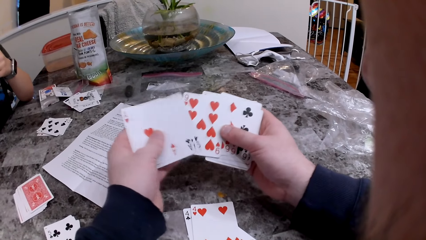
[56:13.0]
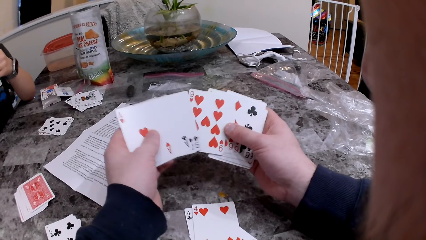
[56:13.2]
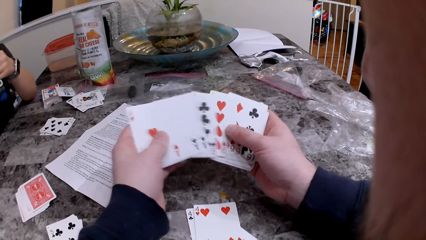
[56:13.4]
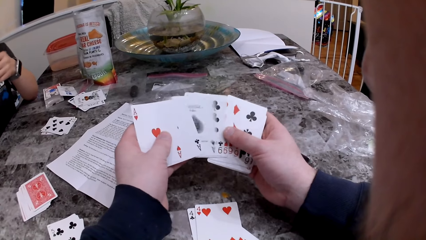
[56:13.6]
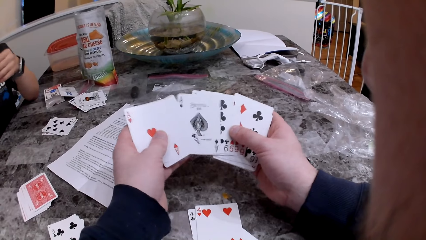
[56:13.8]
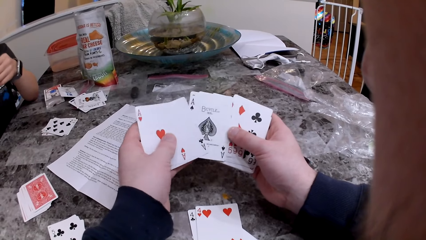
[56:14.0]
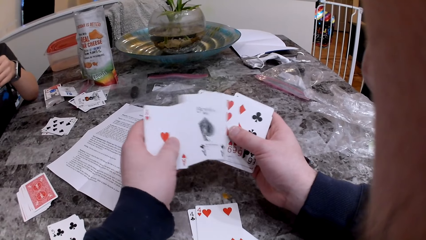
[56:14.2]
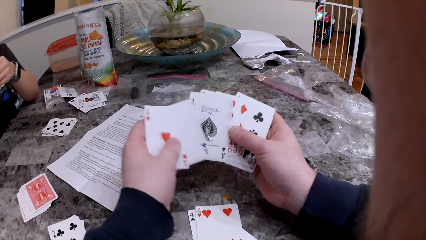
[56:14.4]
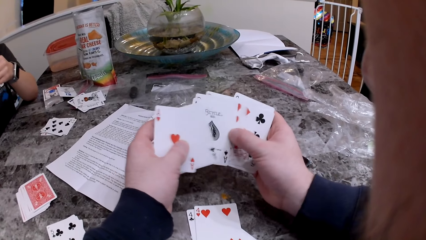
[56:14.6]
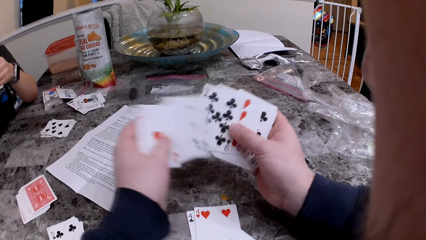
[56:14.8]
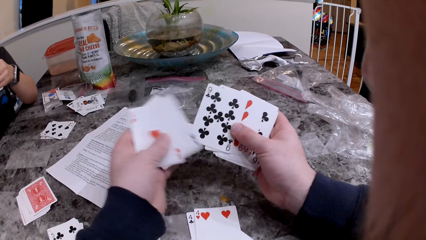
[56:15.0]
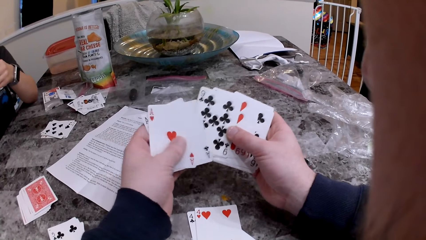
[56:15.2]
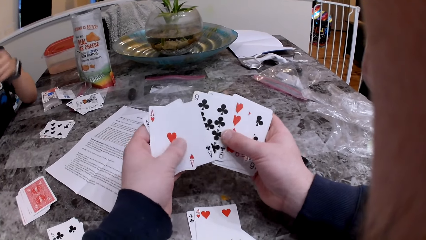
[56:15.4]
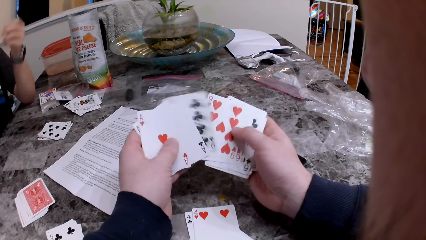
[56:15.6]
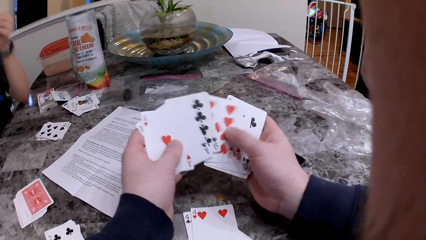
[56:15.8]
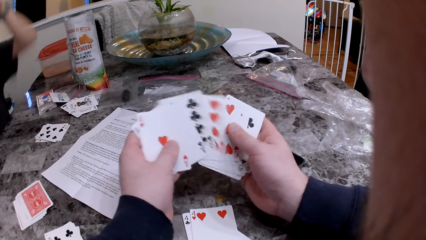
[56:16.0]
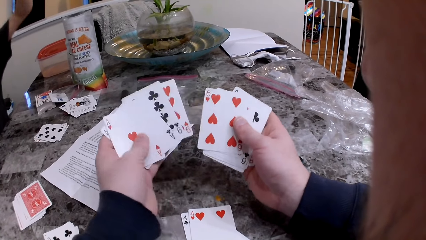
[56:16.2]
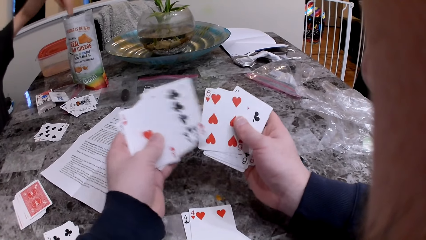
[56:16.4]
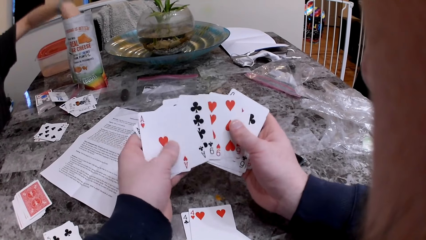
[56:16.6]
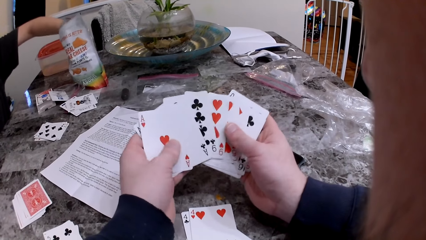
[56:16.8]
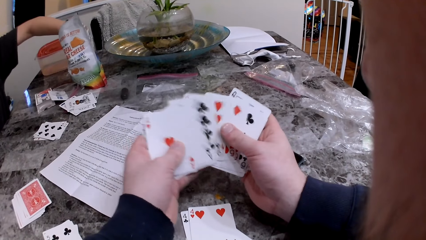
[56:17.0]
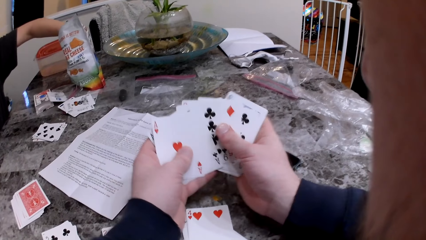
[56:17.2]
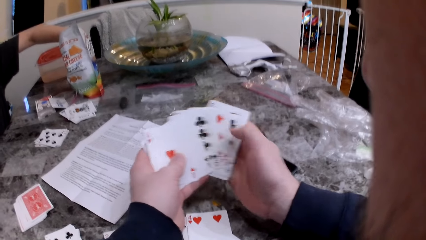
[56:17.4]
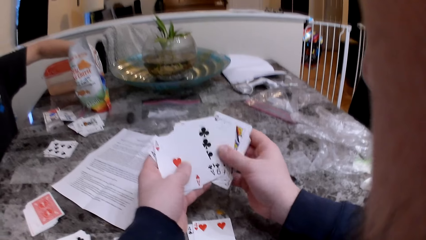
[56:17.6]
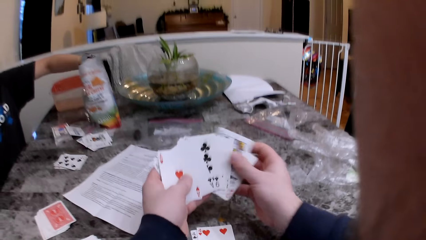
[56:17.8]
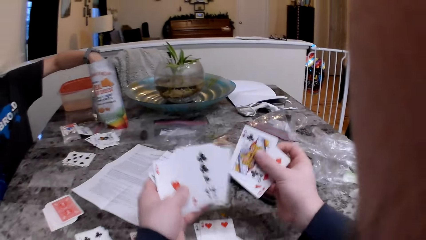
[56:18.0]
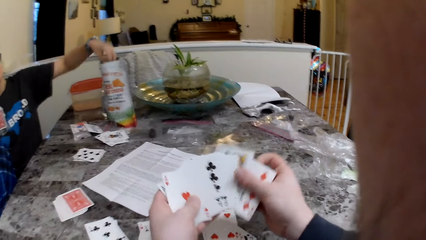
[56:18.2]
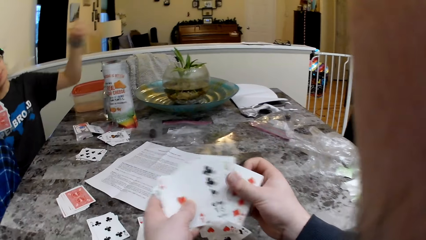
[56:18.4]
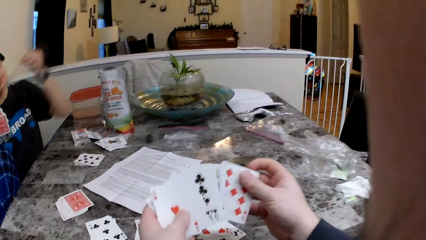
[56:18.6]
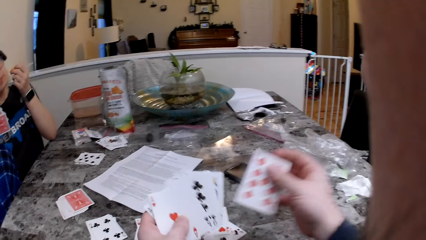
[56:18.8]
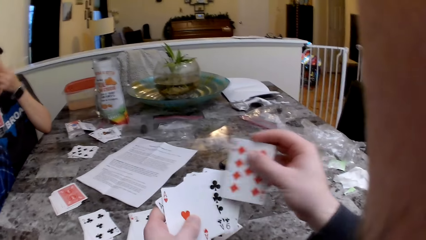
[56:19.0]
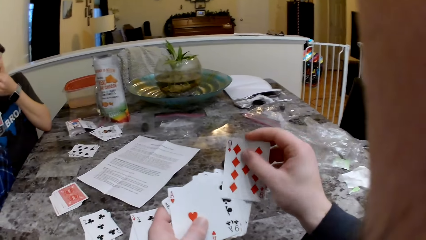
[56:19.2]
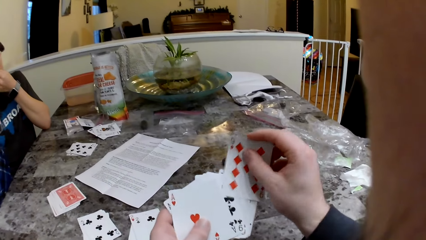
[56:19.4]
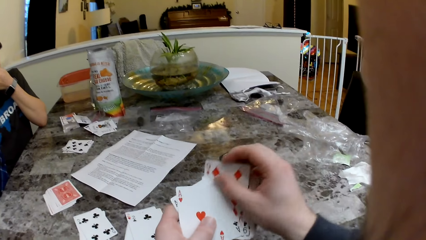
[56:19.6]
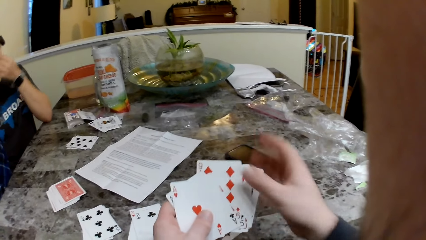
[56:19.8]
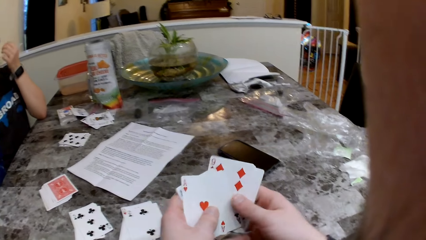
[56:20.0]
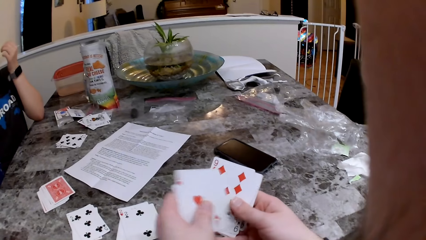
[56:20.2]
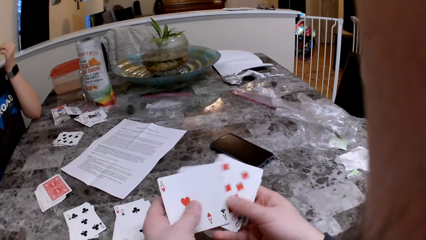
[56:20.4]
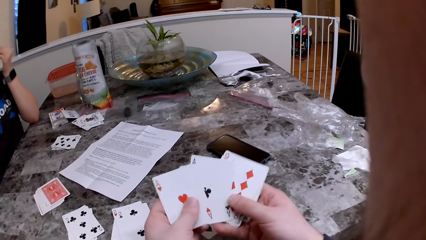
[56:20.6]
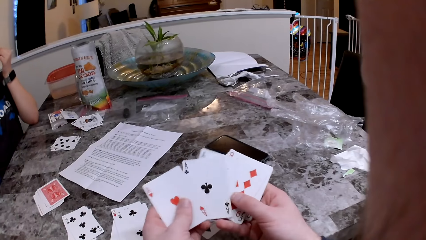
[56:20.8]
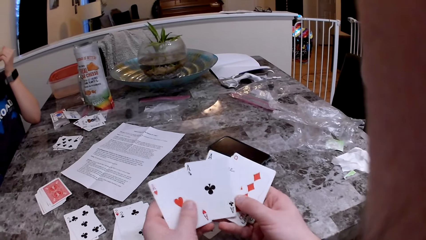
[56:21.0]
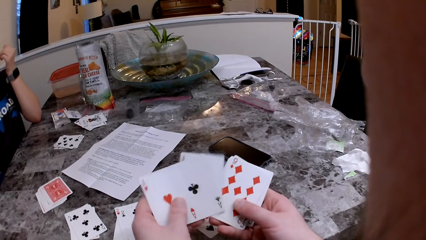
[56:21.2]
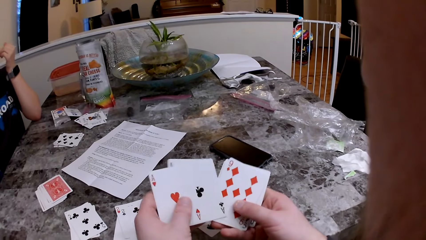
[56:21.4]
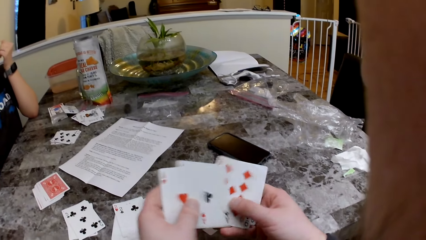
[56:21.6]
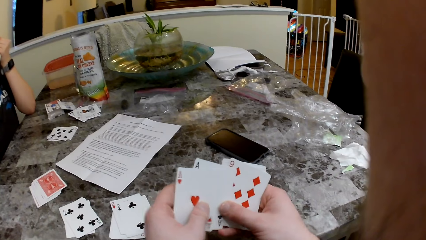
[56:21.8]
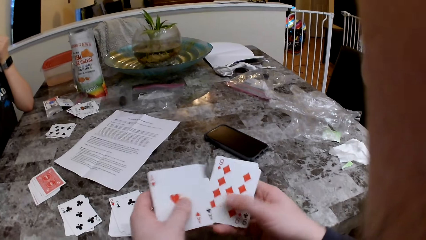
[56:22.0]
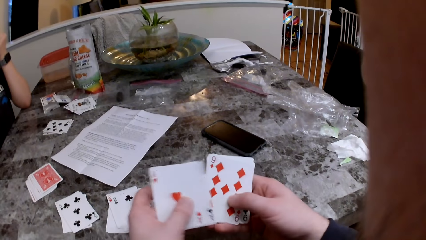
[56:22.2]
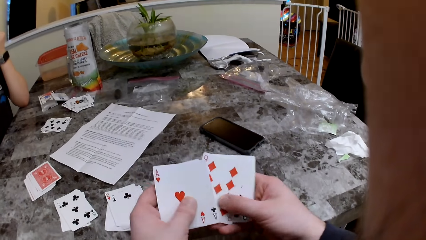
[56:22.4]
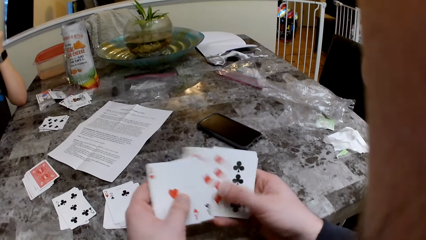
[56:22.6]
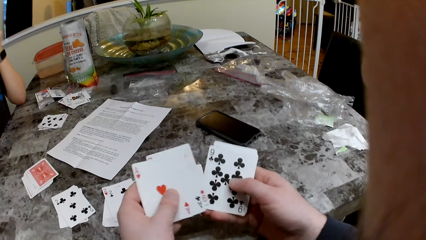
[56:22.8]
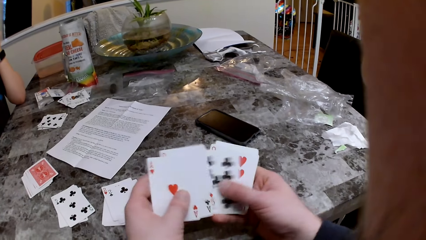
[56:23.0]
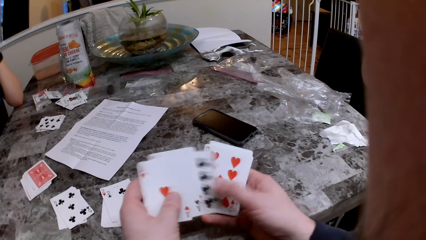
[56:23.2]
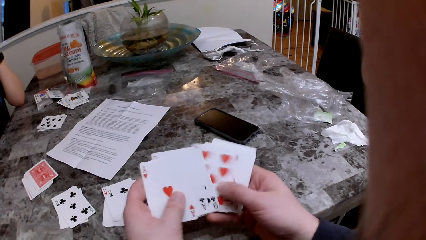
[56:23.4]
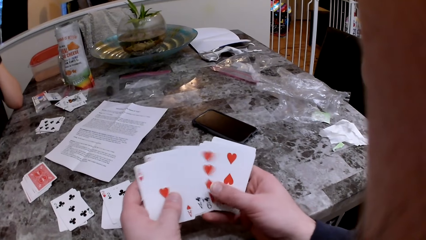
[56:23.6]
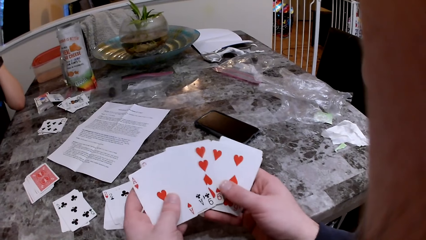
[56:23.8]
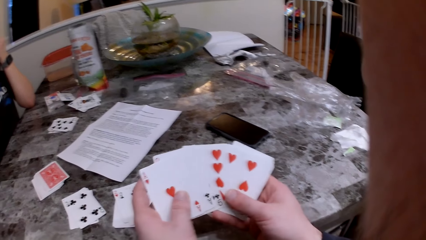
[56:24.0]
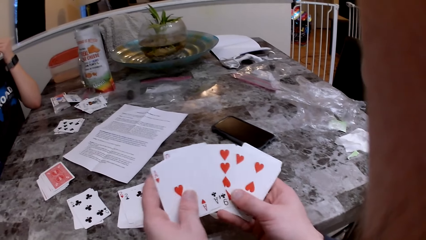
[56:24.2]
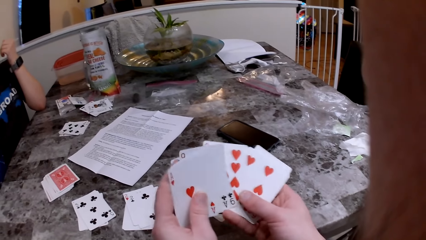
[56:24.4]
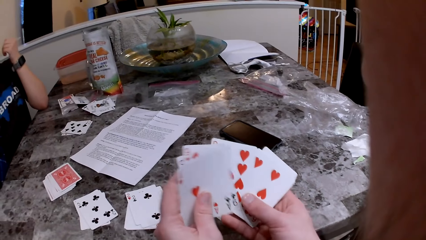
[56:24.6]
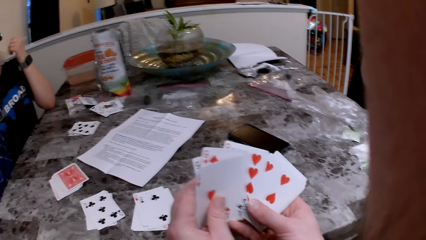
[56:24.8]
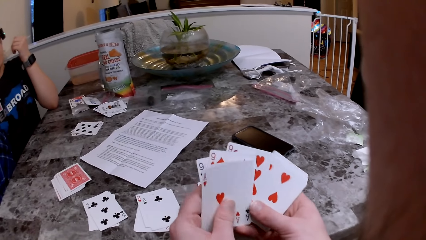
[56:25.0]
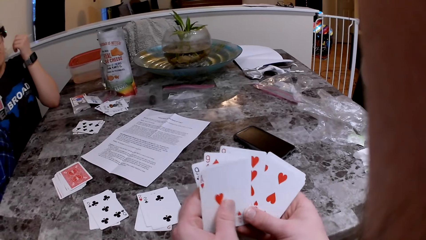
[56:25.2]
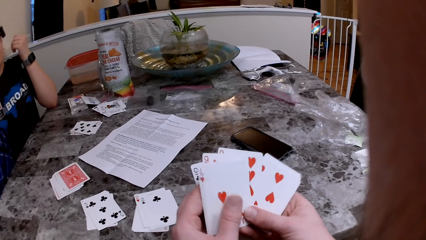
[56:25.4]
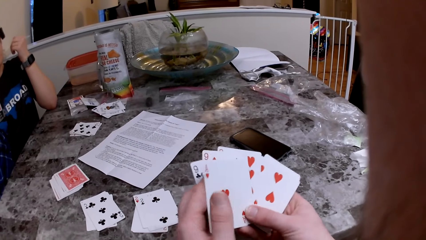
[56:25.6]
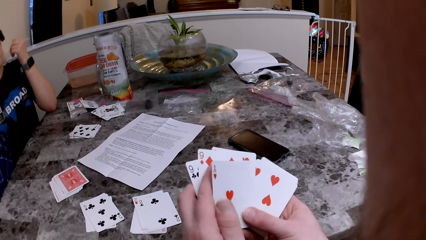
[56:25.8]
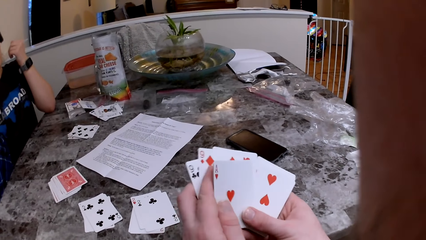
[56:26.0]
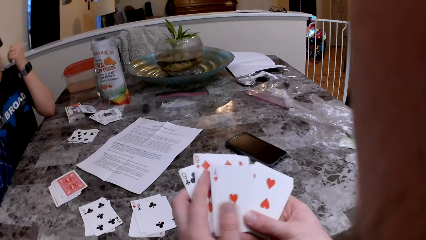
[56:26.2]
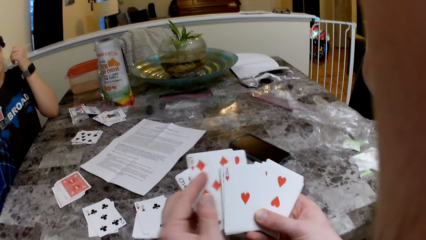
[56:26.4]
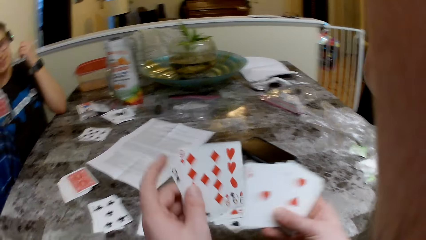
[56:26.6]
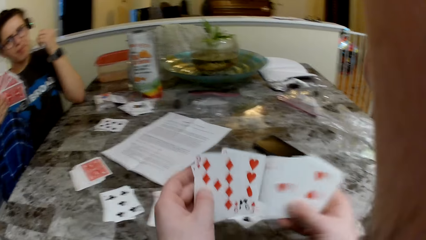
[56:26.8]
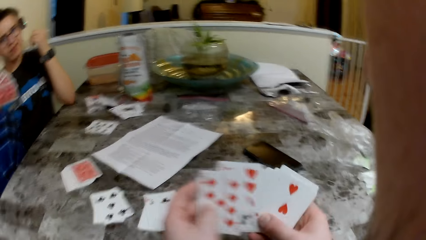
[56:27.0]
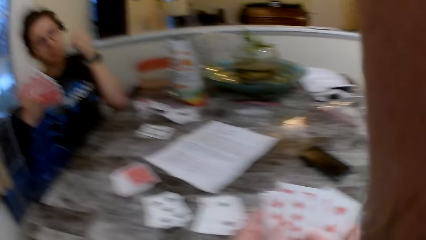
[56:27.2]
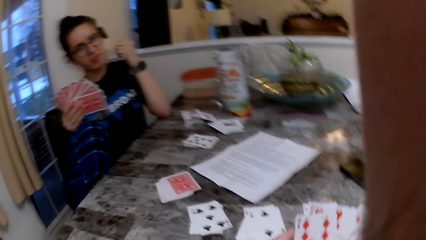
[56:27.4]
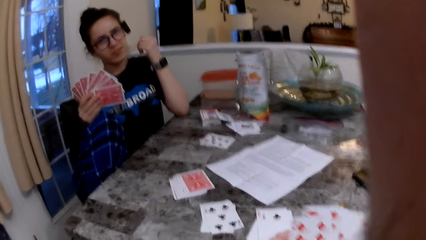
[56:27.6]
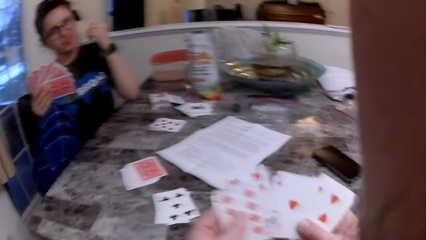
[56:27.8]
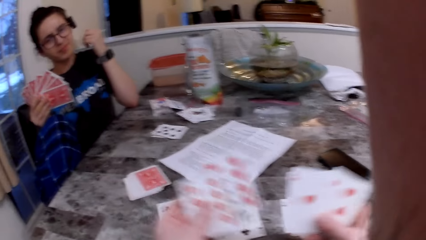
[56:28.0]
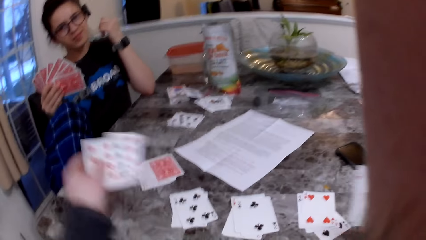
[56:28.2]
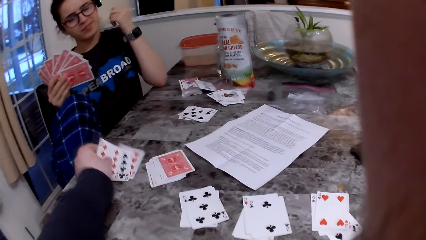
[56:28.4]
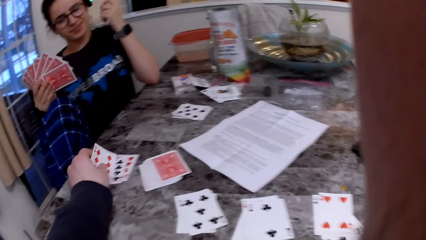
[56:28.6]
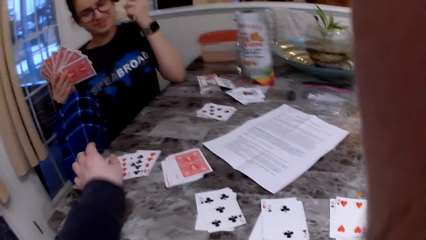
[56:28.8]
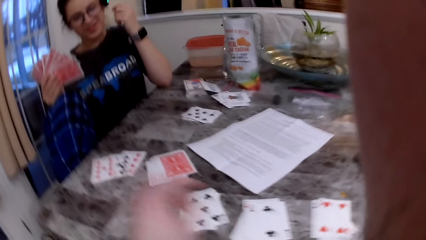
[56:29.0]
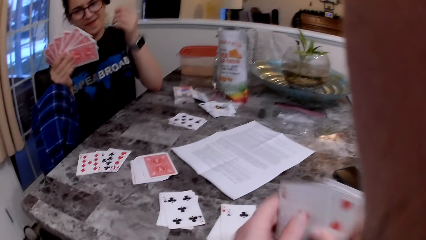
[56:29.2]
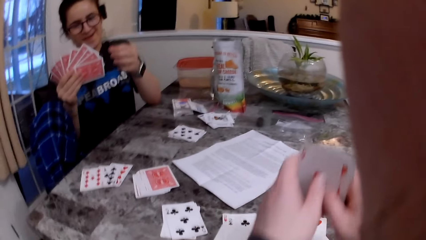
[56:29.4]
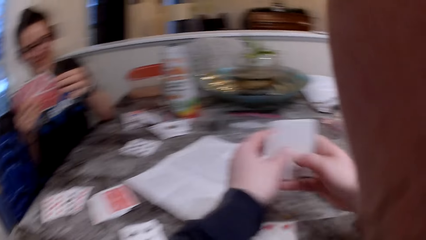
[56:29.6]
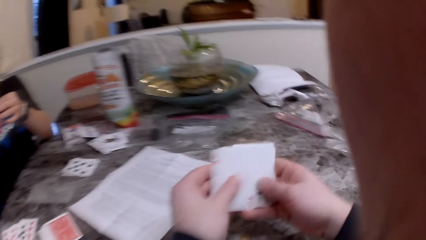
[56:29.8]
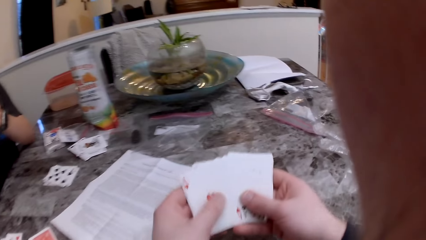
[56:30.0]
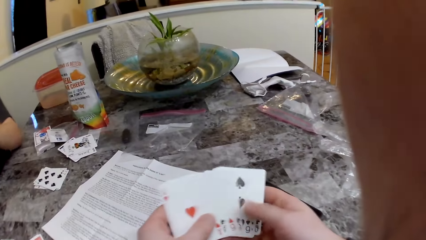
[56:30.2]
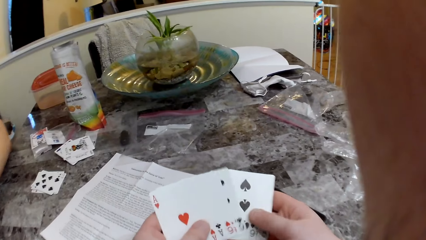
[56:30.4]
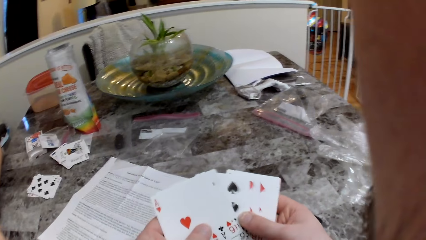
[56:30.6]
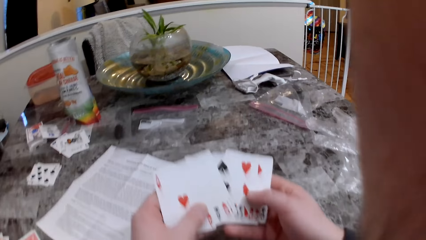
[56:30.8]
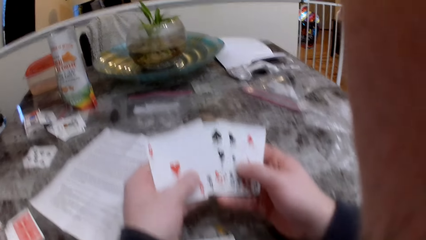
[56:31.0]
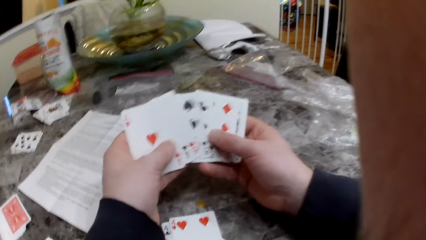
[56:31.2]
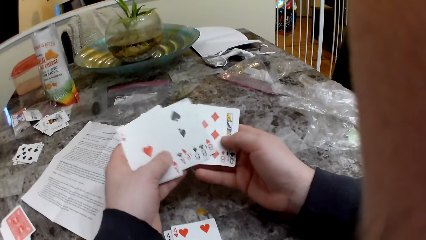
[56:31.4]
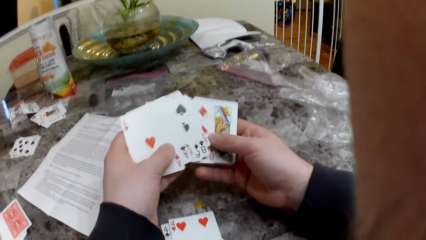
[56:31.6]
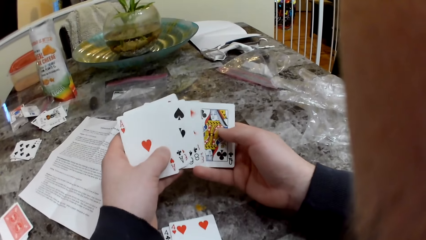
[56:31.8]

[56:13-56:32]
The girl grips crisps in the pack. The camera wearer takes some cheese from a cheese bag on the table with her left hand. They check the cards in his hands. The girl eats crisps. The camera wearer converses with the girl. They shuffle cards. The girl responds to the camera wearer. The camera wearer shuffles cards. They converse with the girl. They hand the girl cards. They place some cards on the table with his left hand. They shuffle cards. They converse with the girl. The girl repositions the cards on the table with her left hand. The camera wearer checks the cards in his hands.
